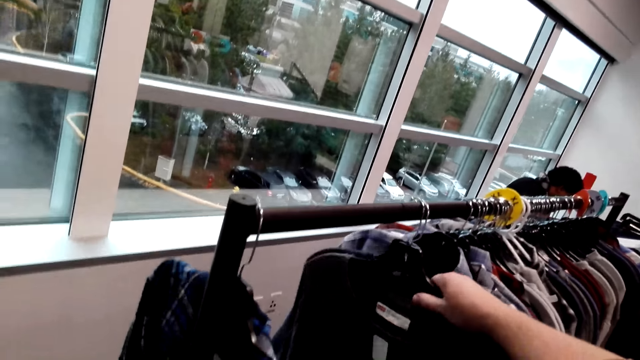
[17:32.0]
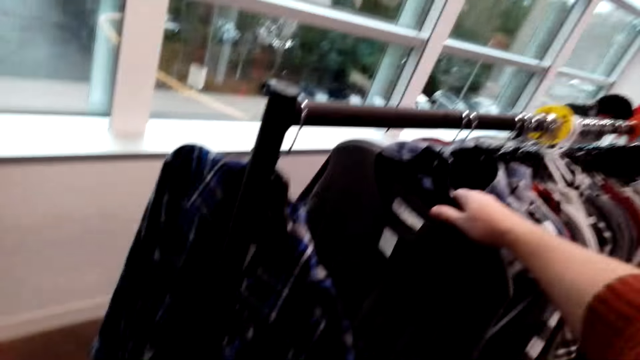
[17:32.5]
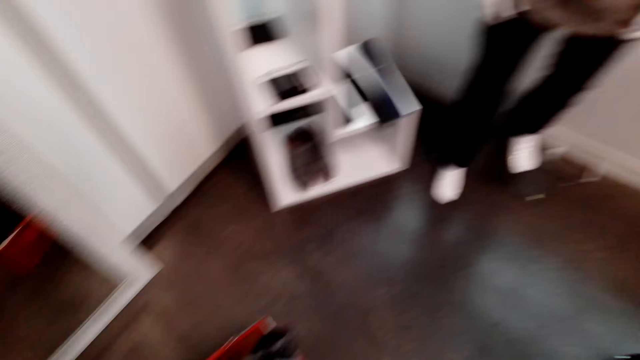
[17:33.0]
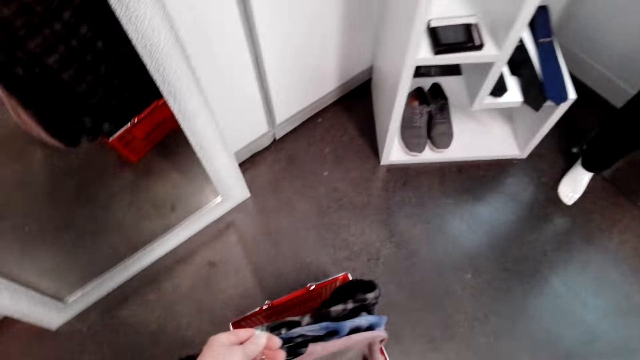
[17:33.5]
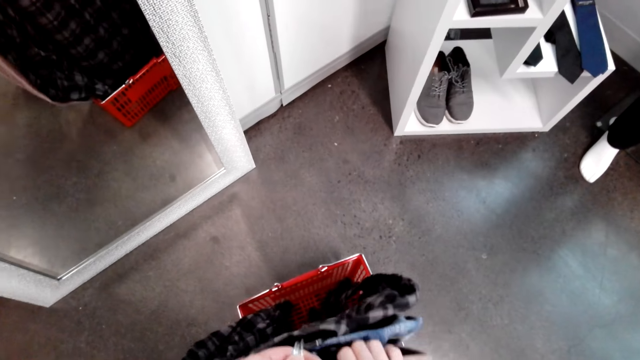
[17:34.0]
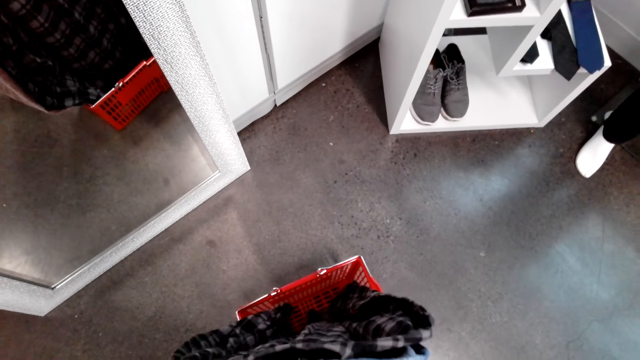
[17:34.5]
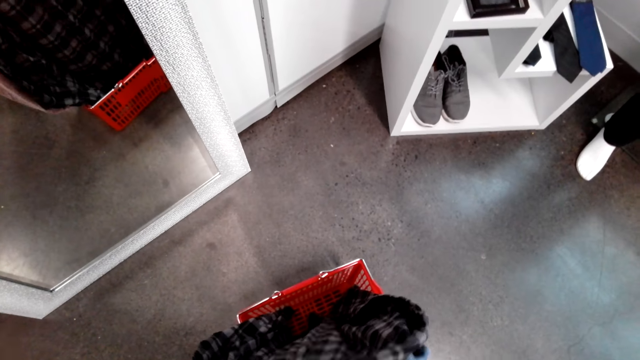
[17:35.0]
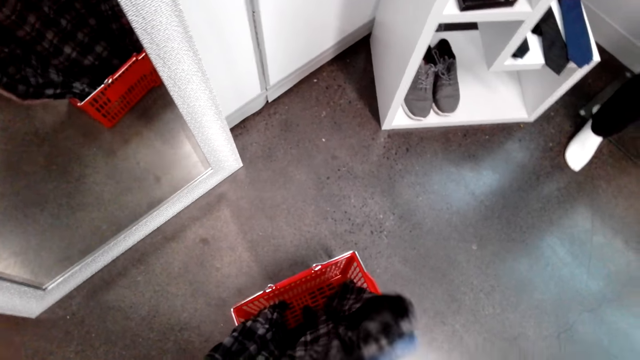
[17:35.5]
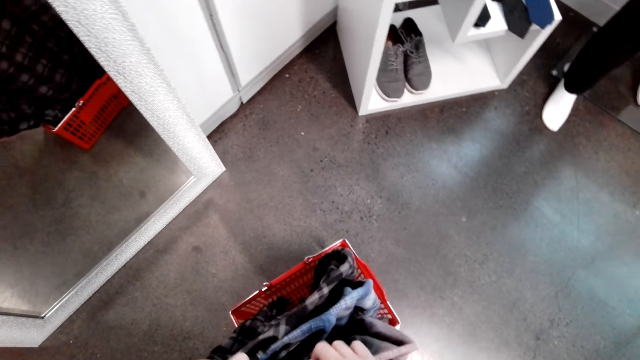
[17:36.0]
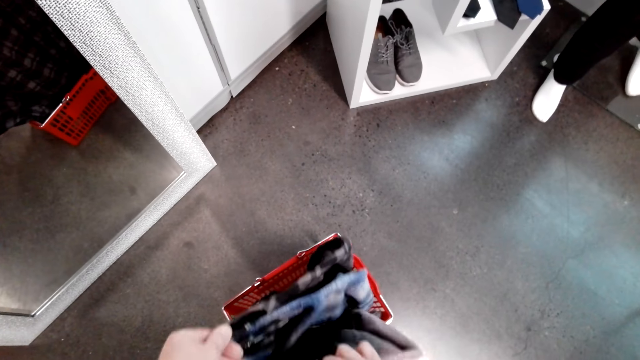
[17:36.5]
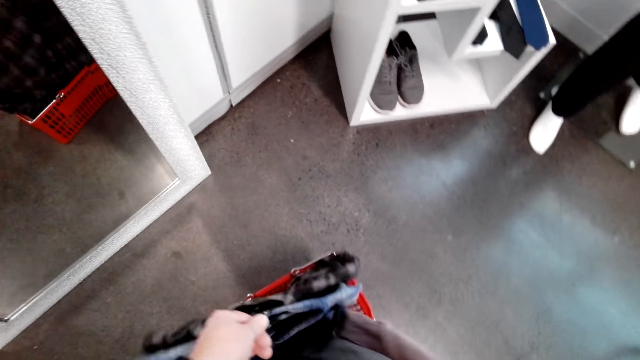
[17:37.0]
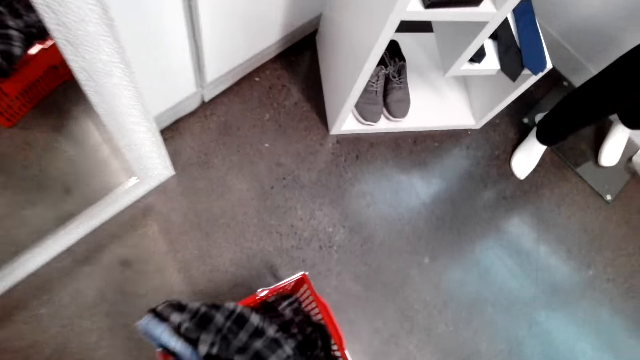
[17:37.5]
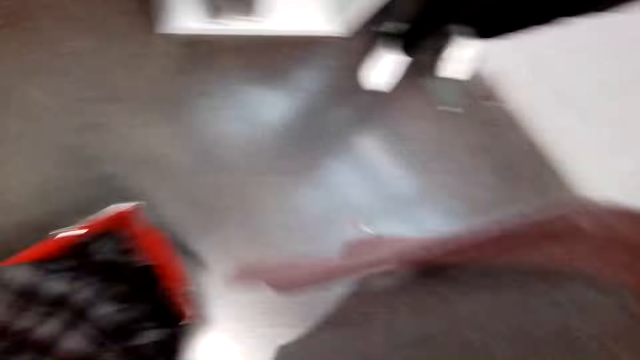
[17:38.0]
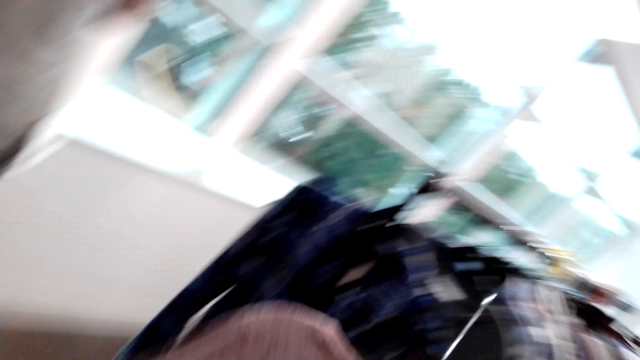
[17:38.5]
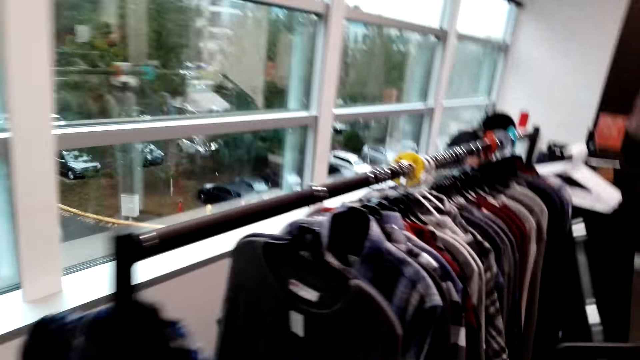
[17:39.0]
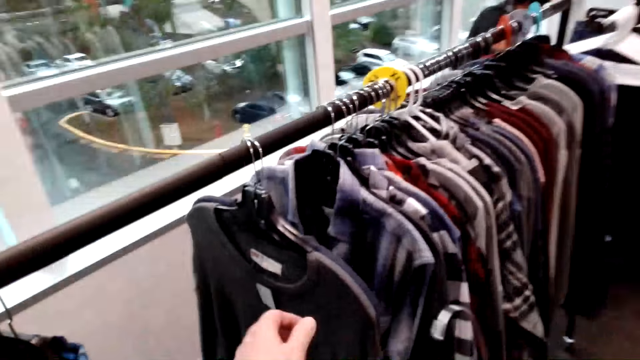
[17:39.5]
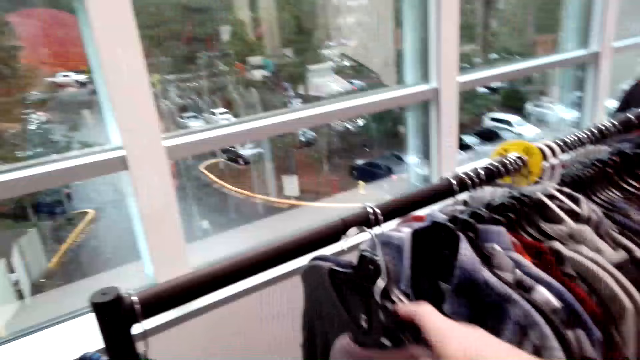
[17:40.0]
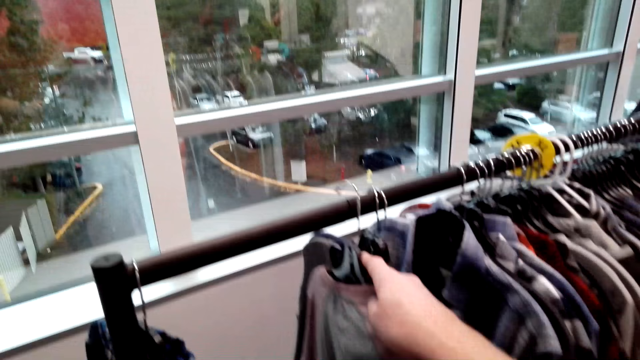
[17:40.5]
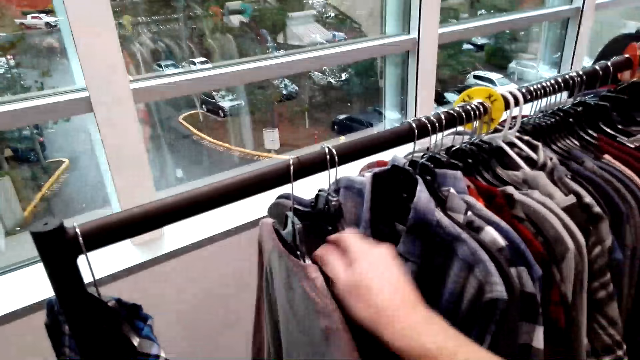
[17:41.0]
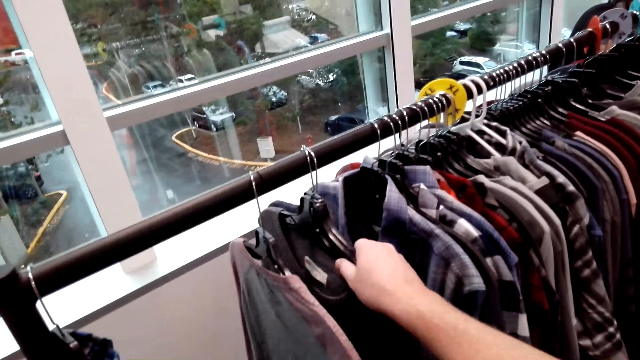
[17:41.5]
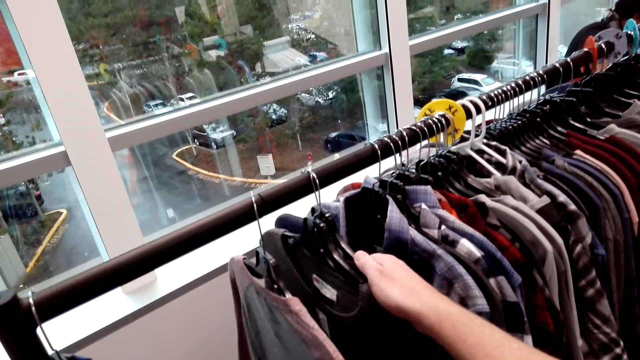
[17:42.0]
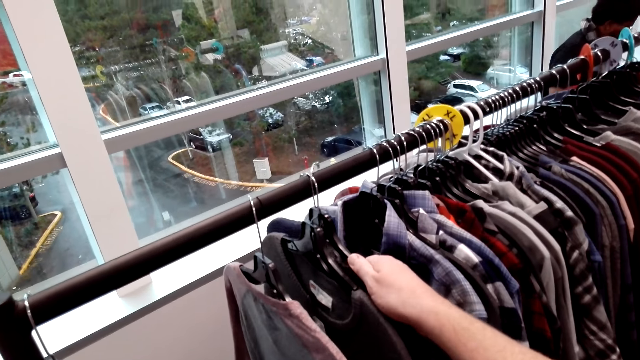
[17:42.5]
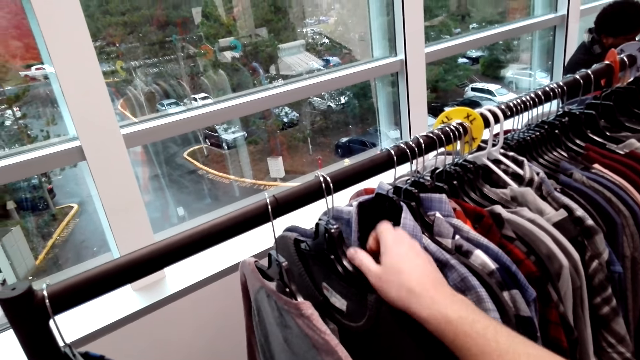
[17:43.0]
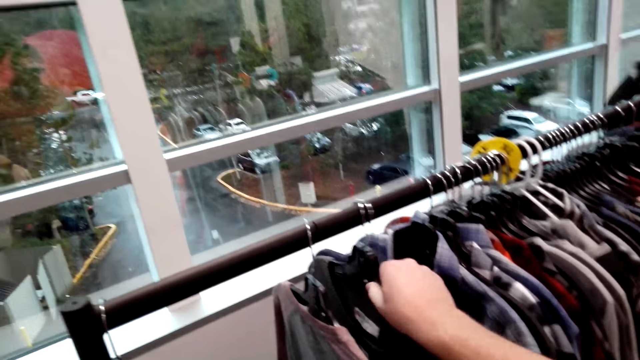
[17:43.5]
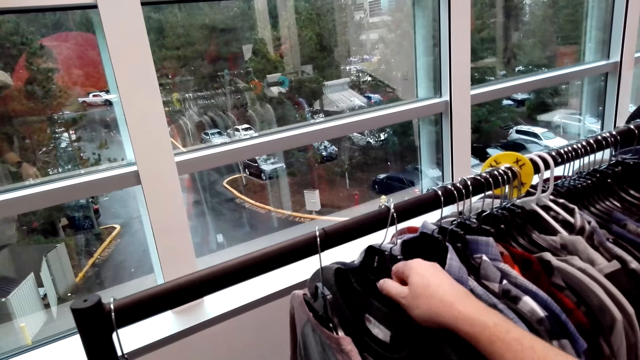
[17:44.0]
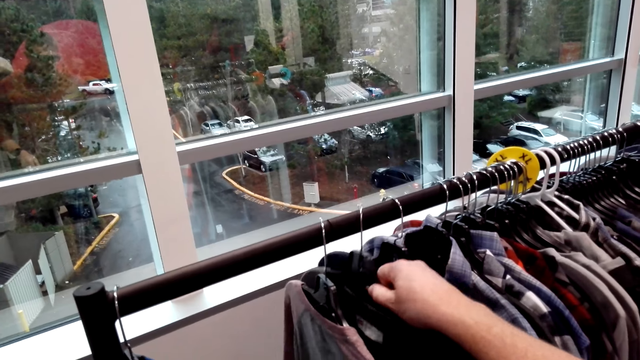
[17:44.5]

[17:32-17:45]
The camera wearer makes a step. They pick the shirt from the box on the floor. They make a step. They put the shirt on the cloth rack. They arrange the shirts on the cloth rack. They touch the shirts.

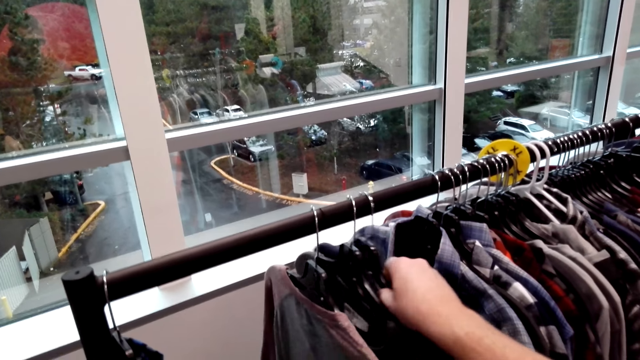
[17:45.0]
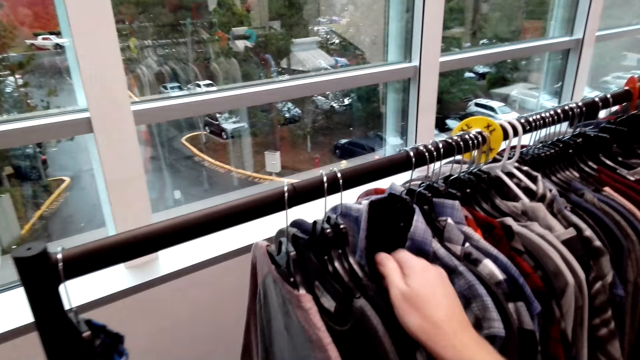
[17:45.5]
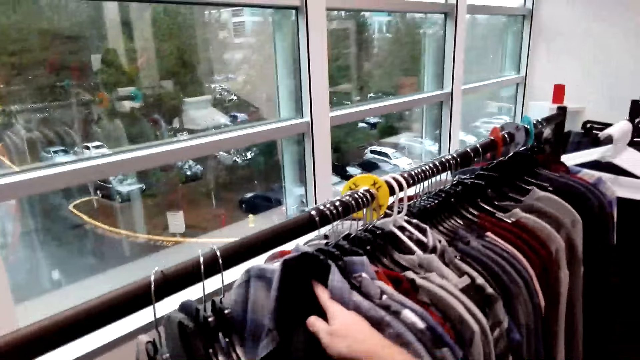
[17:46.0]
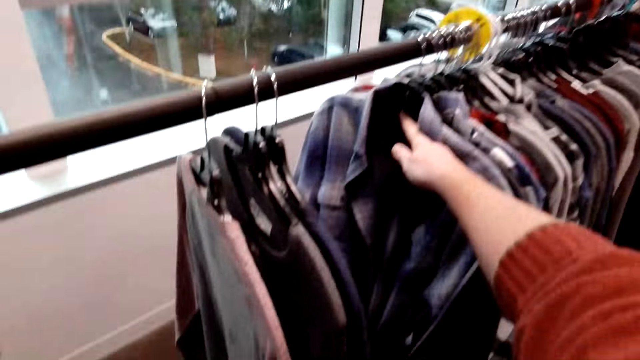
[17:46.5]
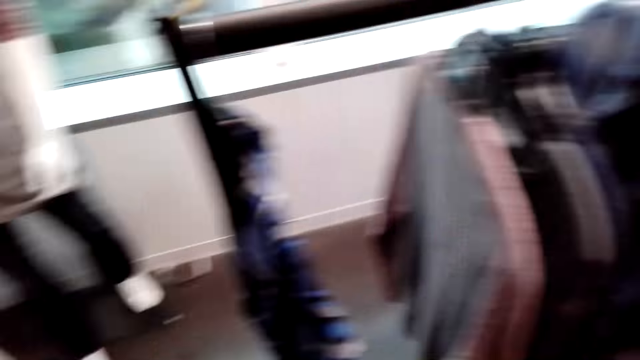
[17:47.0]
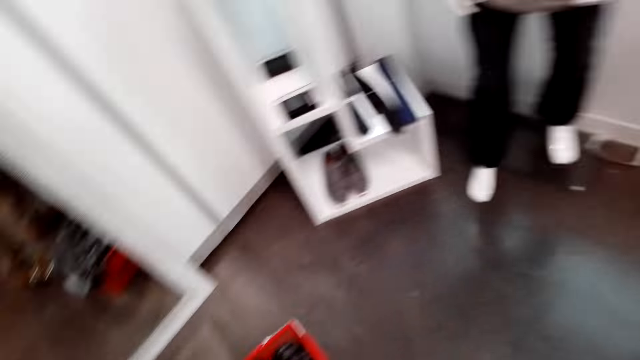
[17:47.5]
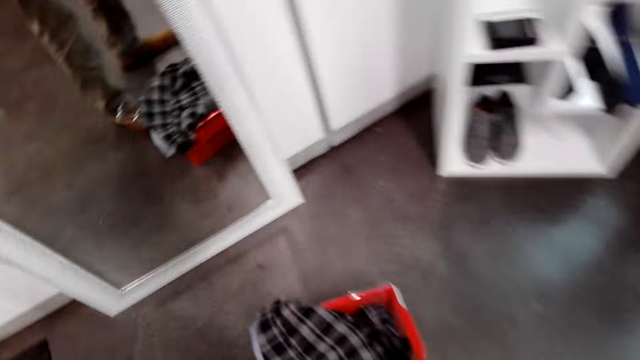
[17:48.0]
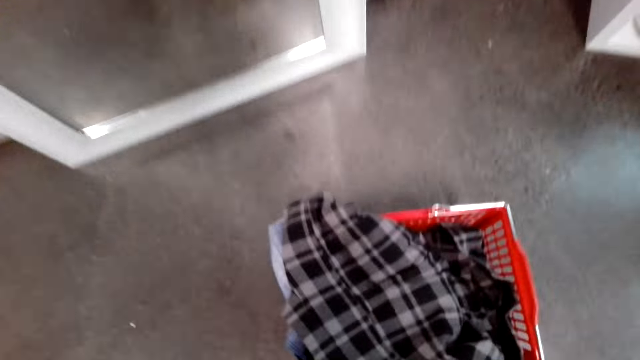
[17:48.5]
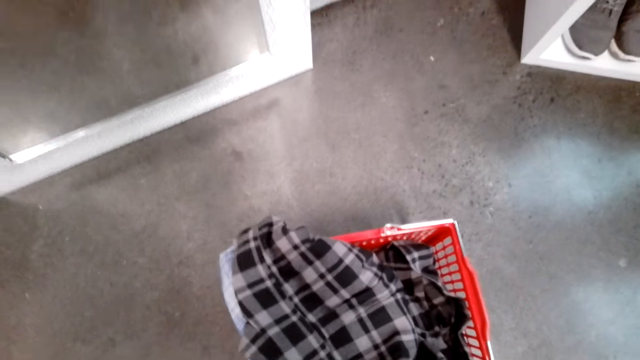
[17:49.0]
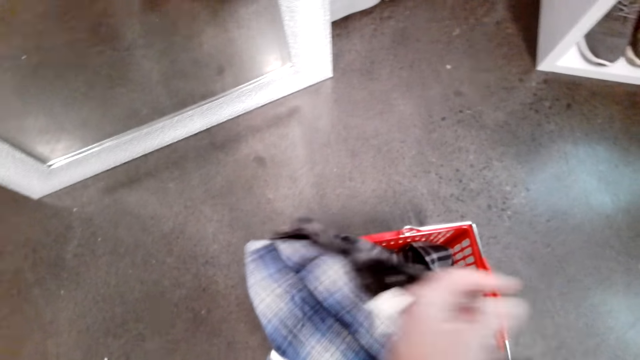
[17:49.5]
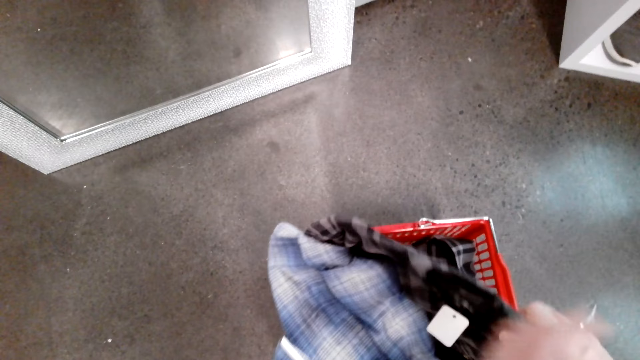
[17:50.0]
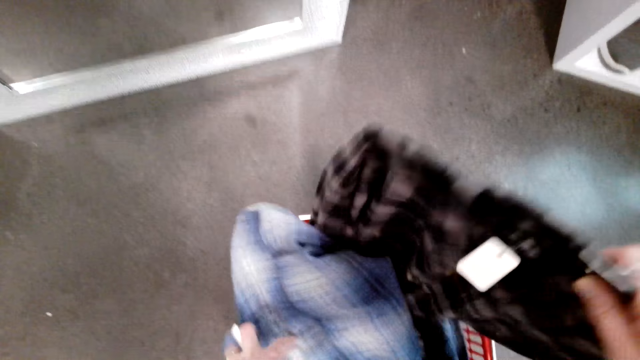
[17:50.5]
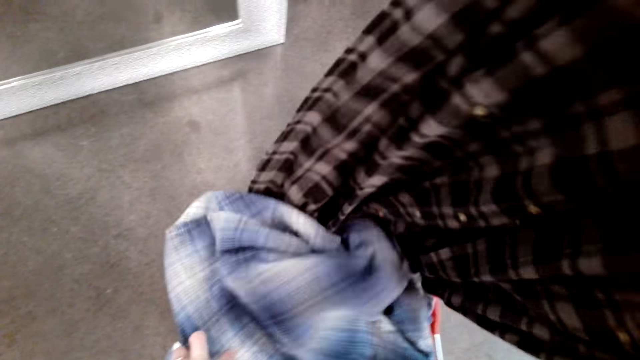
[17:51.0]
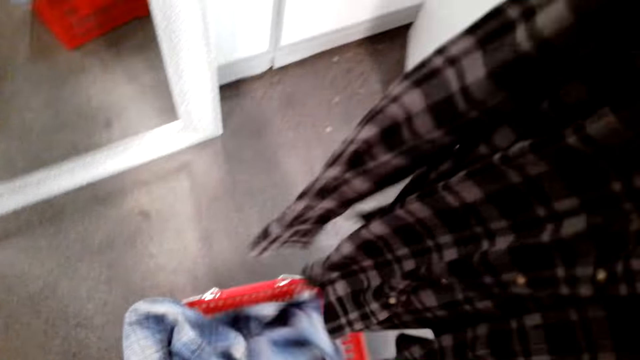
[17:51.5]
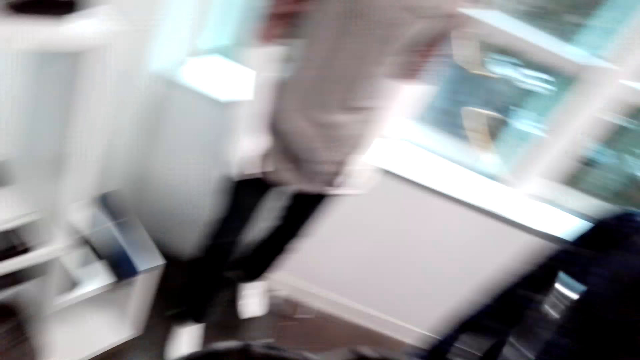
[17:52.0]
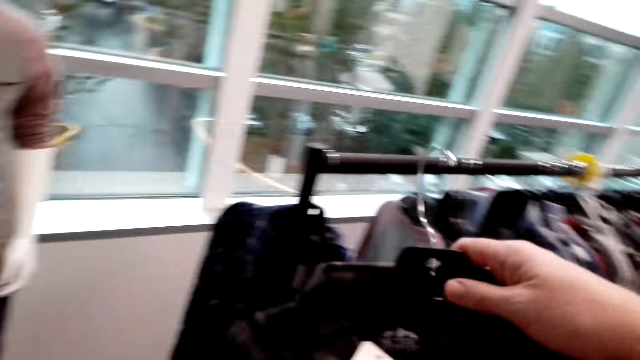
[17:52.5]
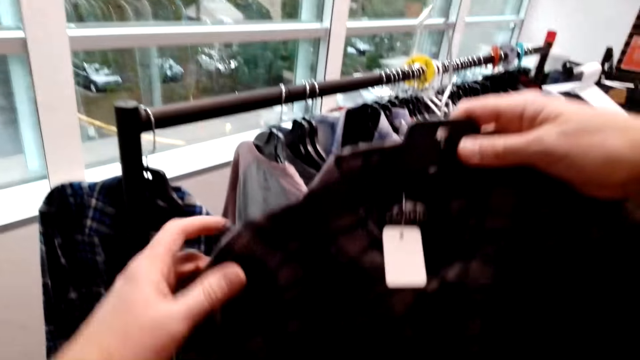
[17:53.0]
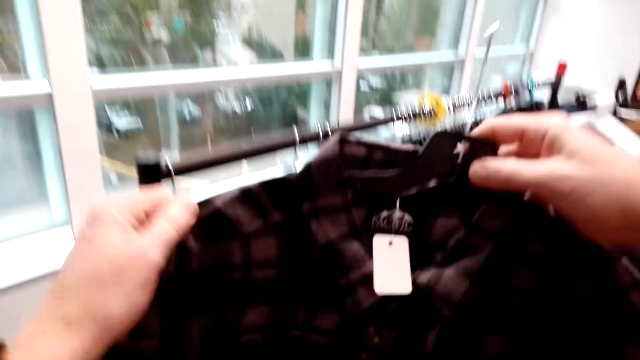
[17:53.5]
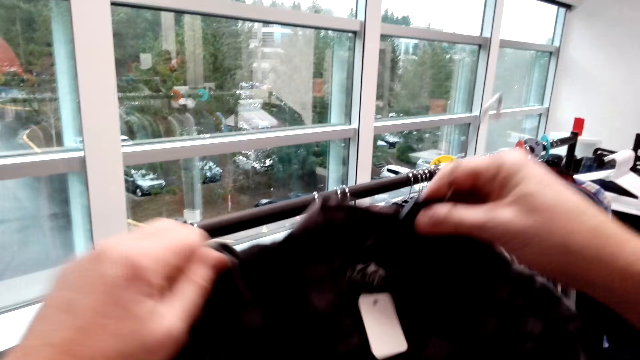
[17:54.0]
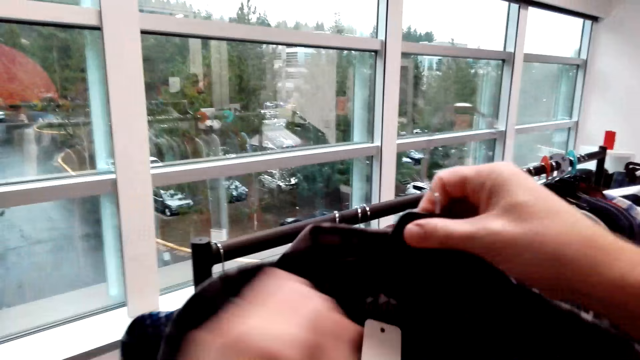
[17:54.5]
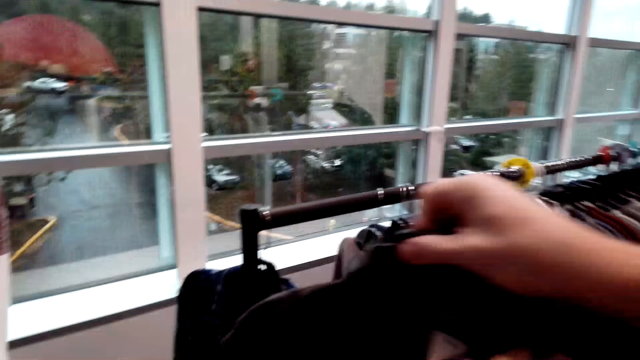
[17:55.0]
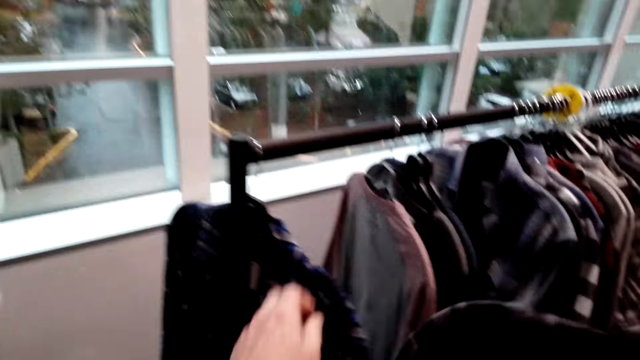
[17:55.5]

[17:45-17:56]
The camera wearer pushes the shirts on the cloth rack. He makes a step. He picks the shirt from the box on the floor. He stretches the shirt on his hand. He puts the shirt on the shirt rack.
